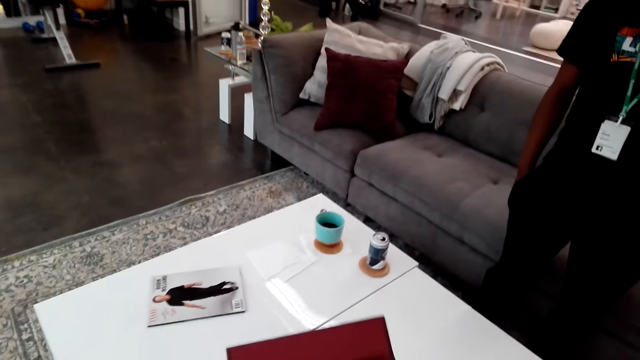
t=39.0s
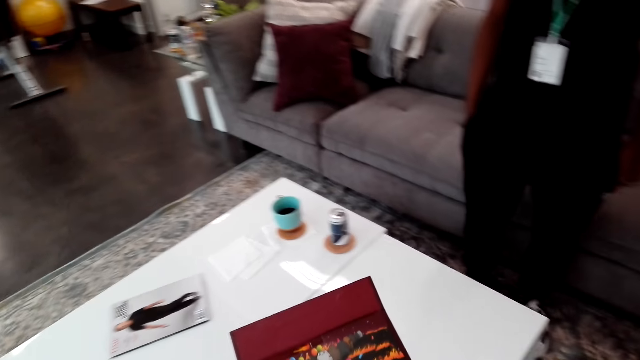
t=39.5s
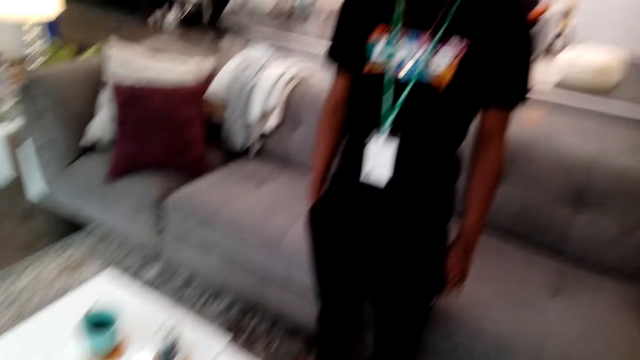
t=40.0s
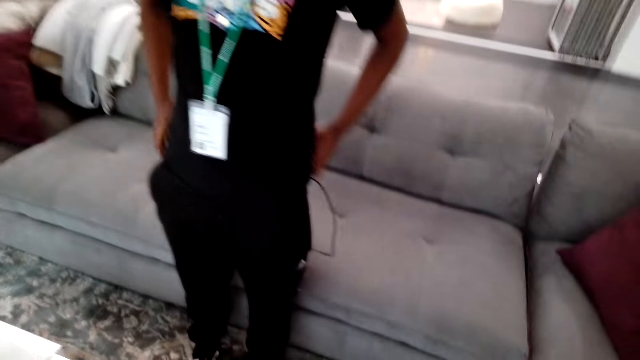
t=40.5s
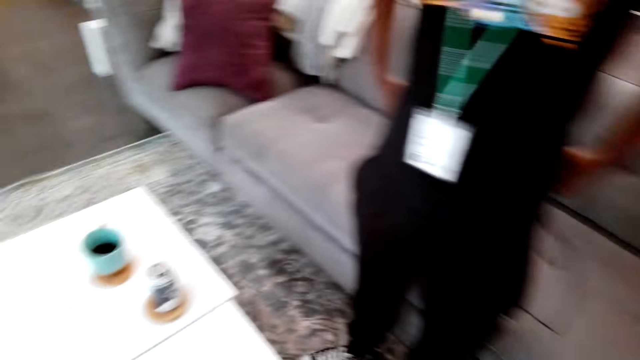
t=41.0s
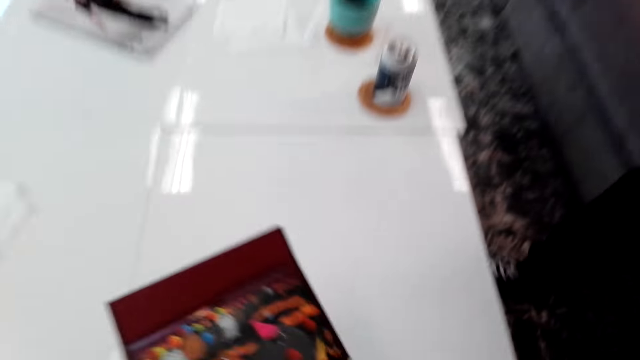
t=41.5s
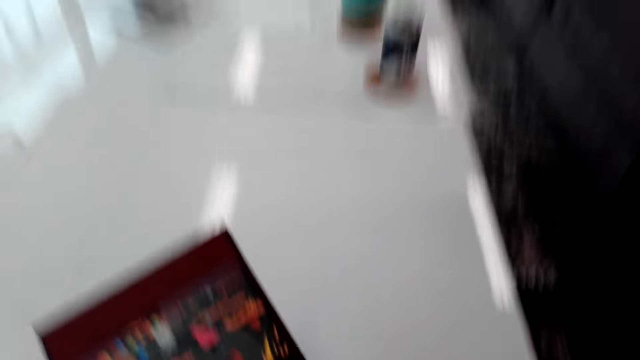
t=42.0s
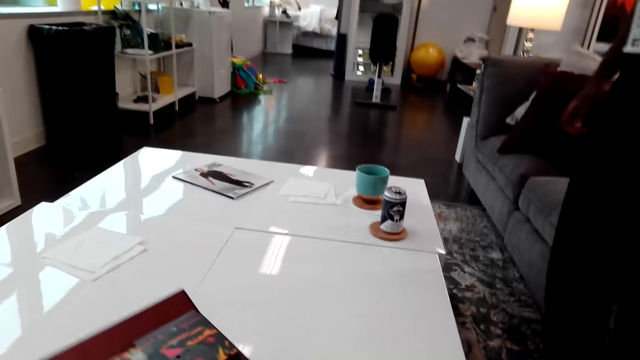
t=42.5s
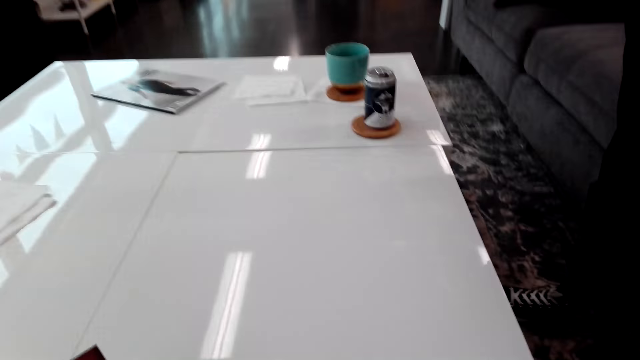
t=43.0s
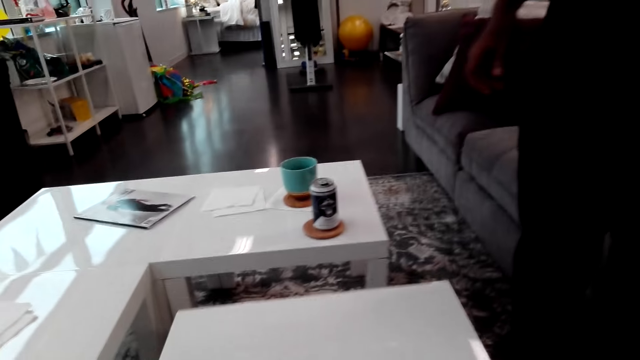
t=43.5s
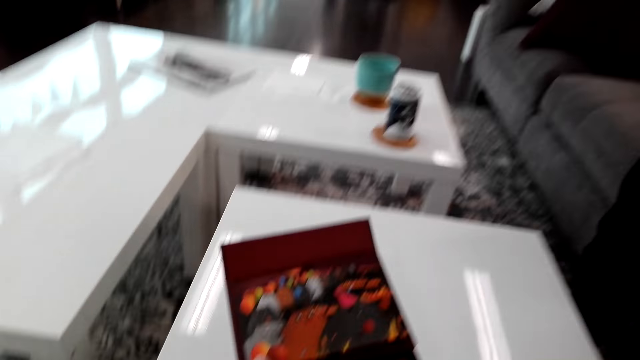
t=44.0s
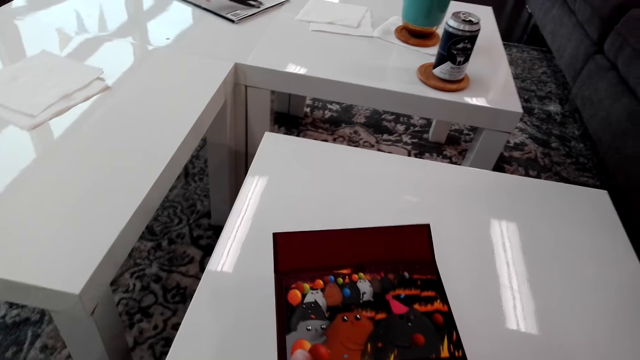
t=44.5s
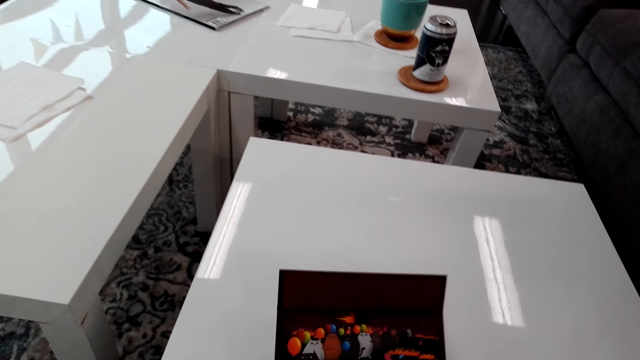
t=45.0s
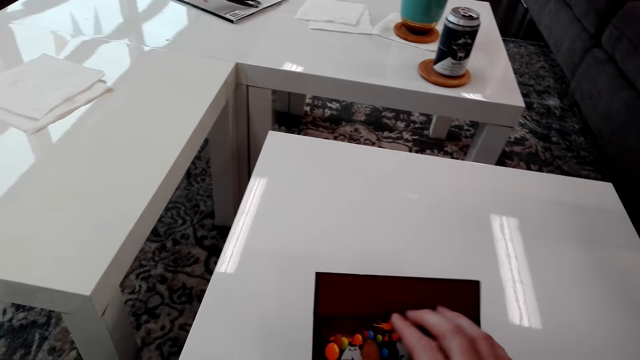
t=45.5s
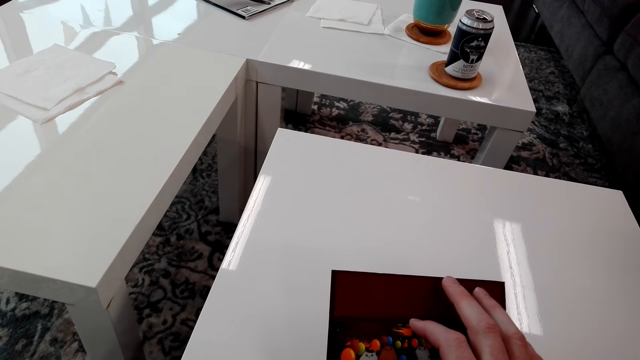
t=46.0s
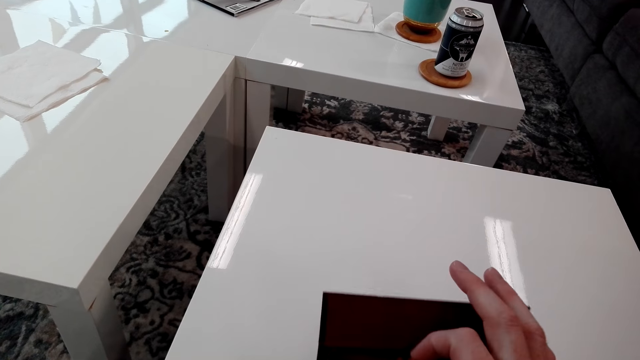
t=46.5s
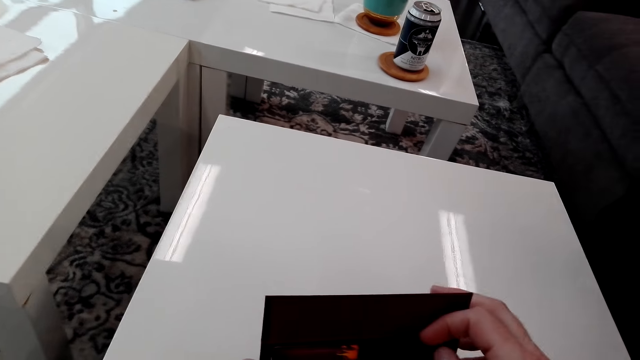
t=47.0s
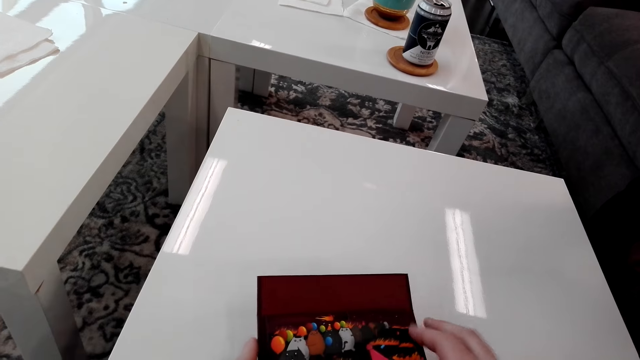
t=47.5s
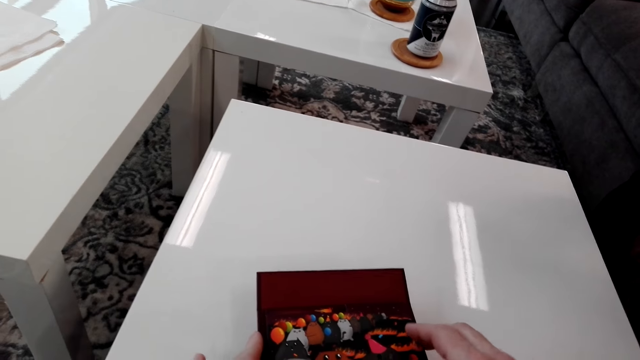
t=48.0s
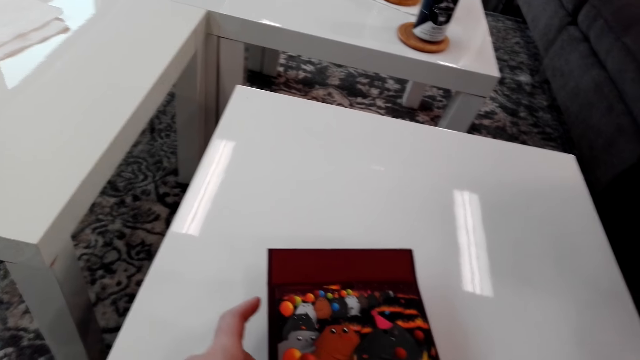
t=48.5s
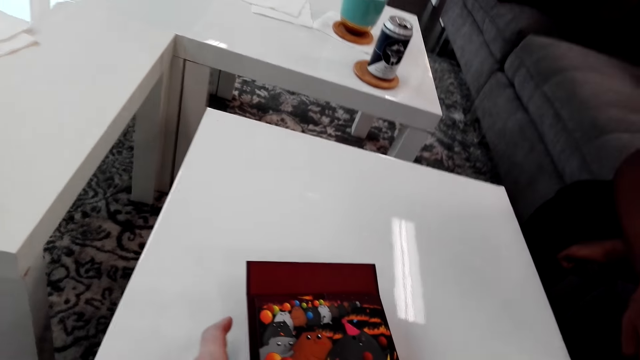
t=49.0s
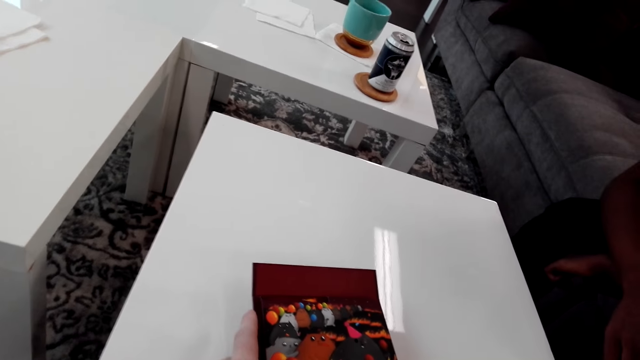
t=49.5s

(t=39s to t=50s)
The camera wearer places the book at the table. They move the table. They talk while opening the book.

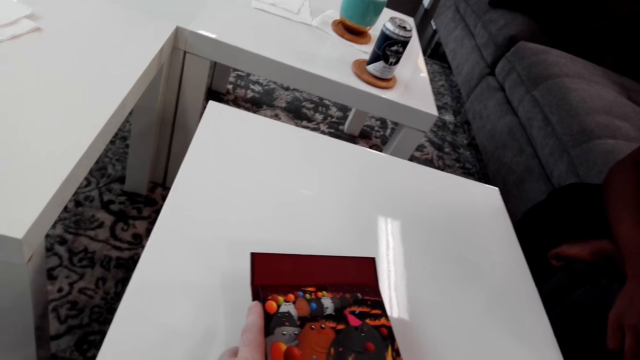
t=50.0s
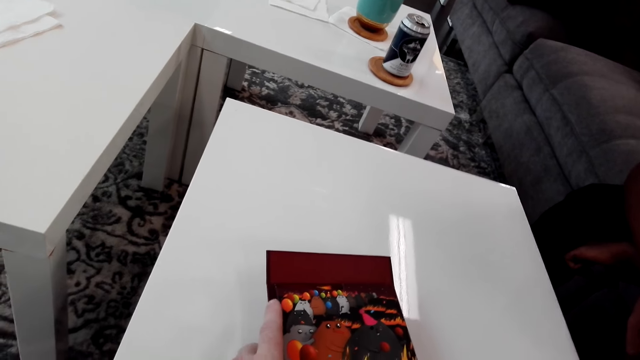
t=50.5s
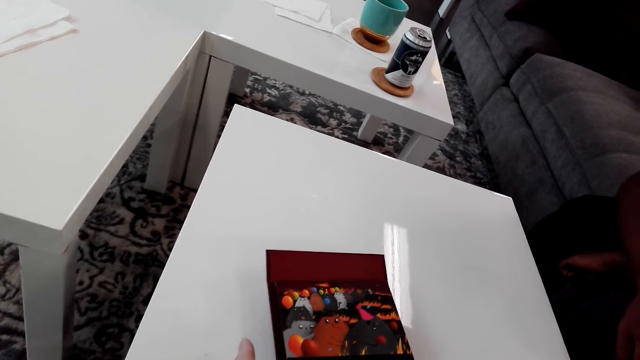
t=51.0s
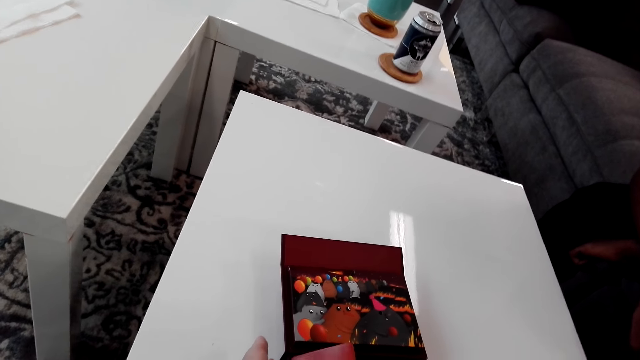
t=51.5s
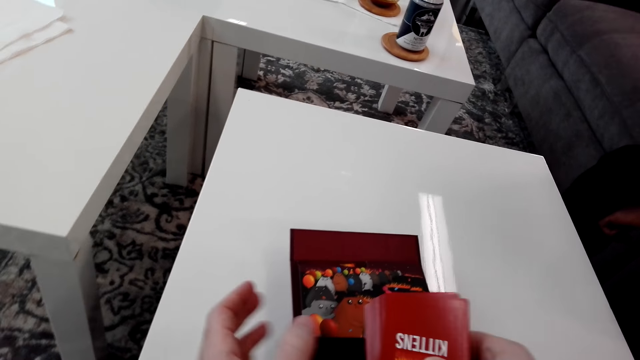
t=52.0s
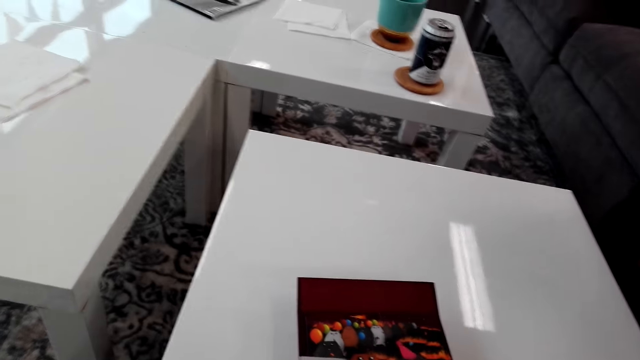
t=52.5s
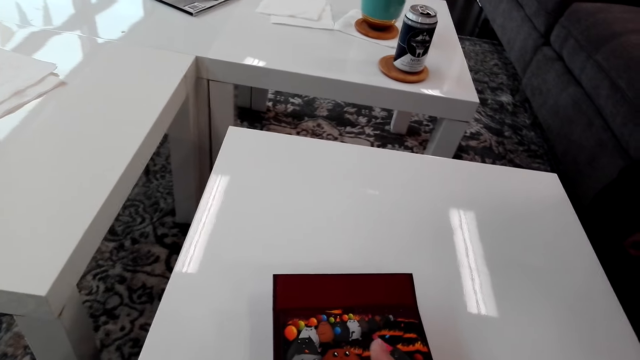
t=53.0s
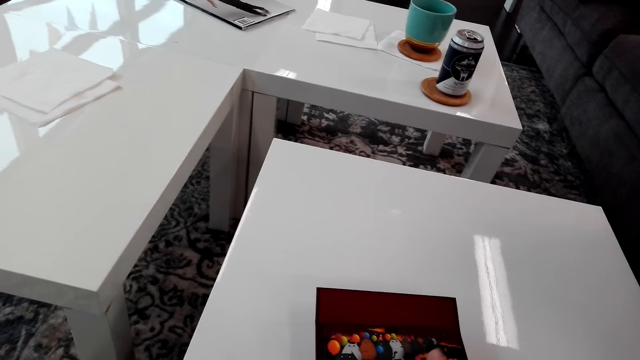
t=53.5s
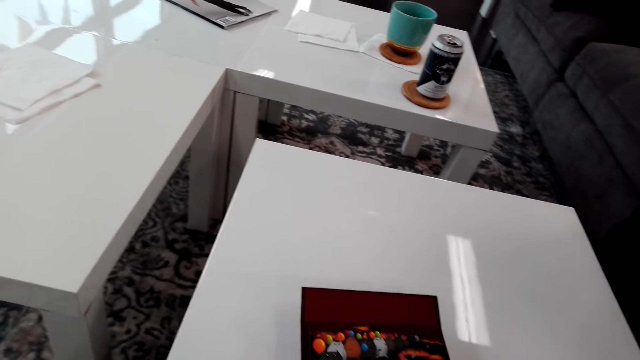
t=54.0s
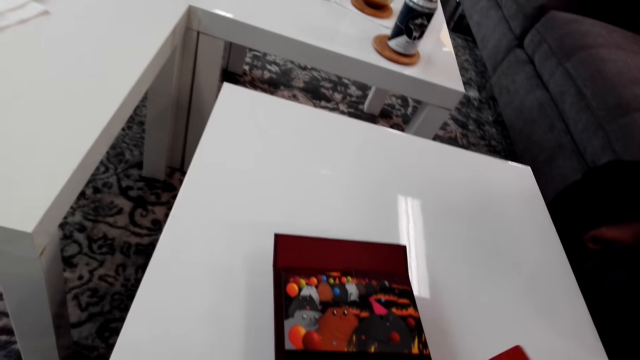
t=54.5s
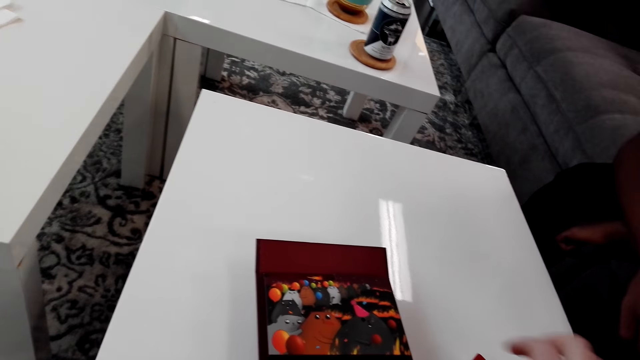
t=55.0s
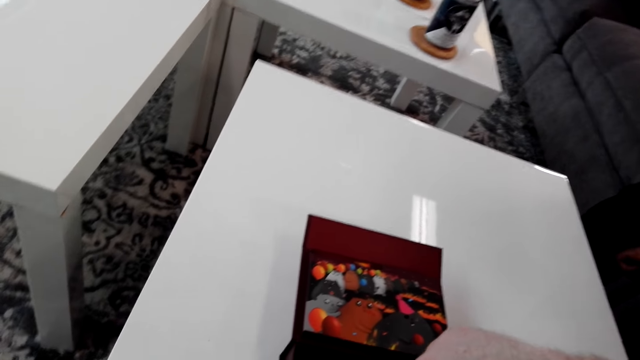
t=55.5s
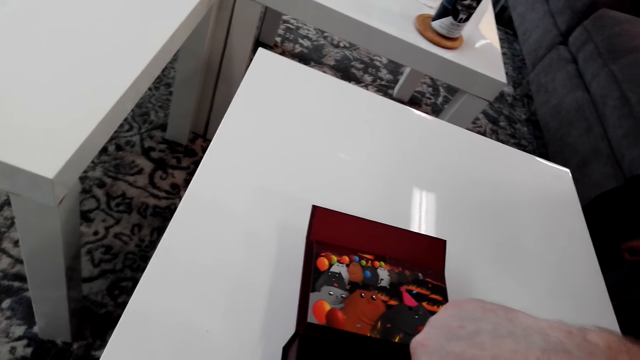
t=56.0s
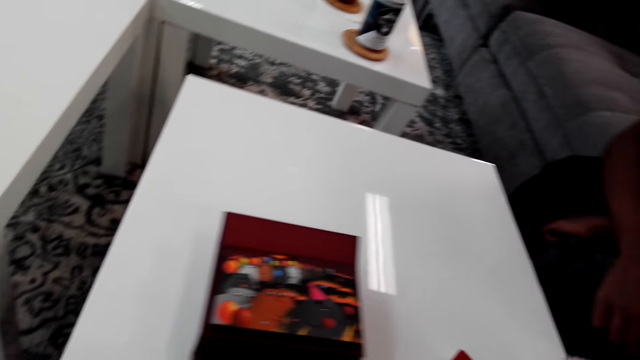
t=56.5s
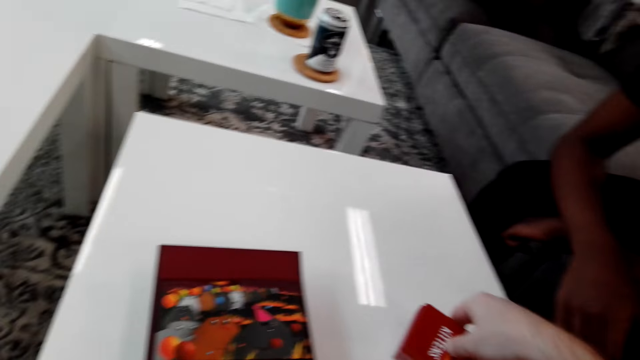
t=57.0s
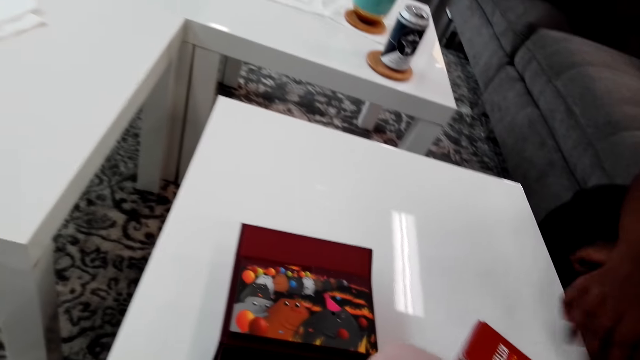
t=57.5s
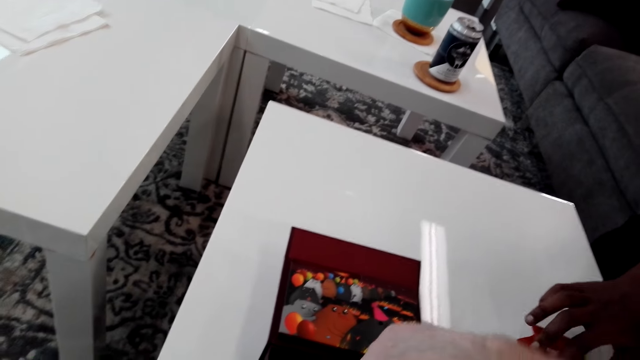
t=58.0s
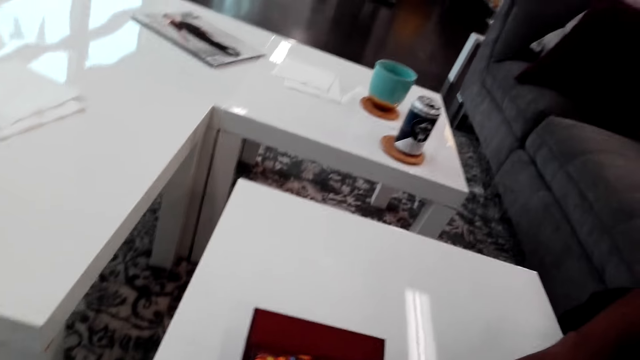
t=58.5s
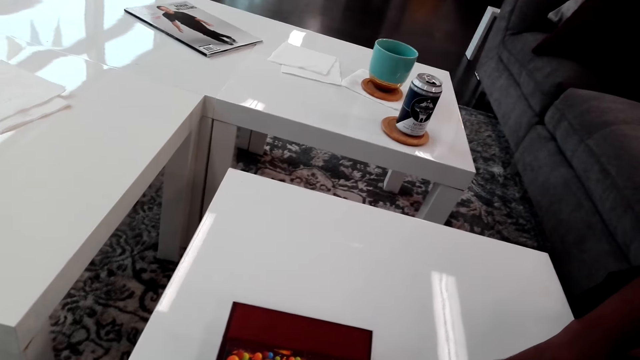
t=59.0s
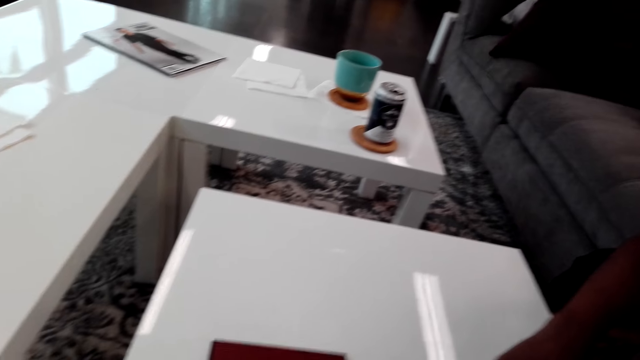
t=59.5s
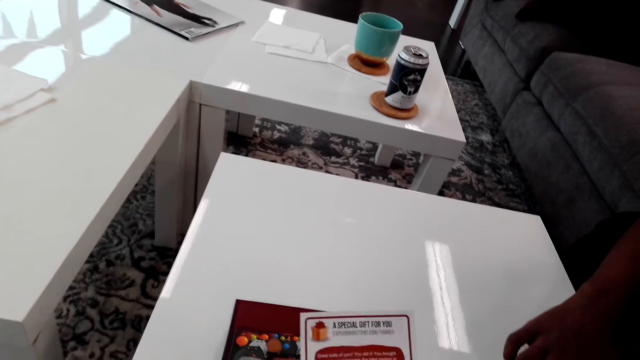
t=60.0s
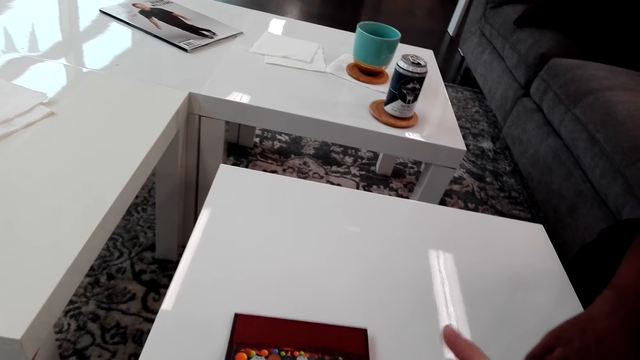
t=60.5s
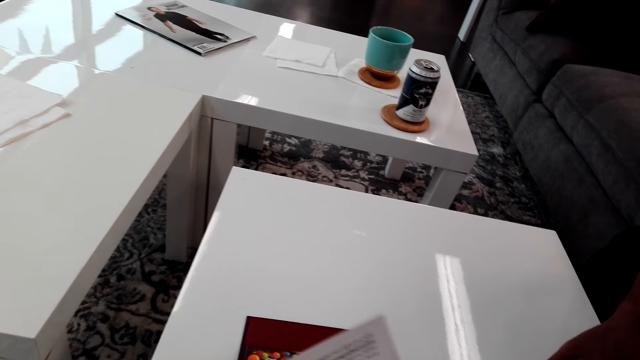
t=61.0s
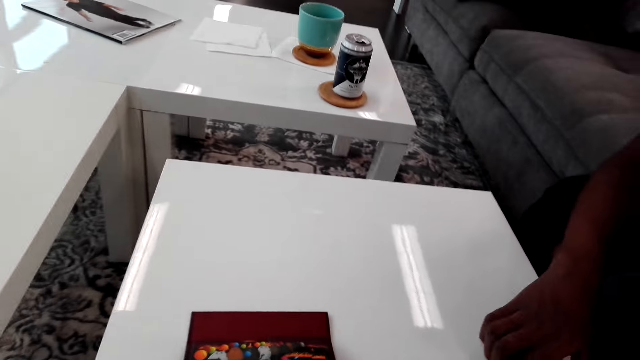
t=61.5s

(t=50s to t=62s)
The camera wearer sits down. They remove the cards while talking. They put down the cards. A man picks up the cards.
